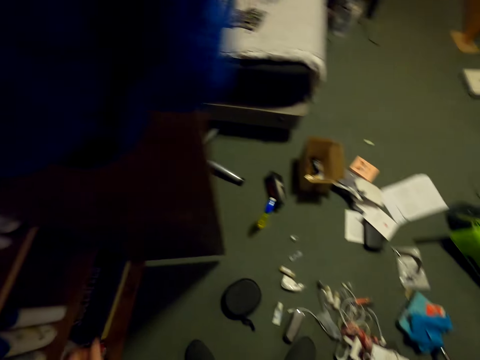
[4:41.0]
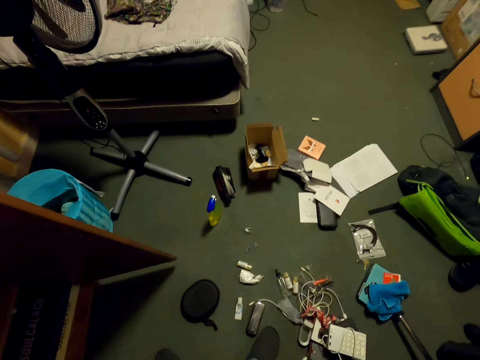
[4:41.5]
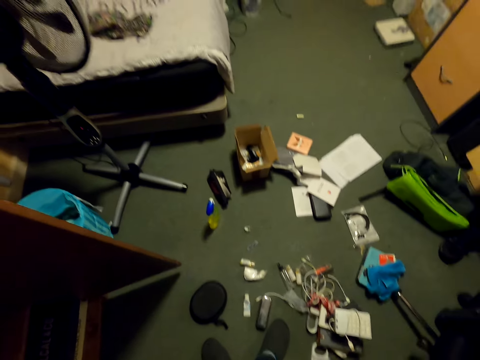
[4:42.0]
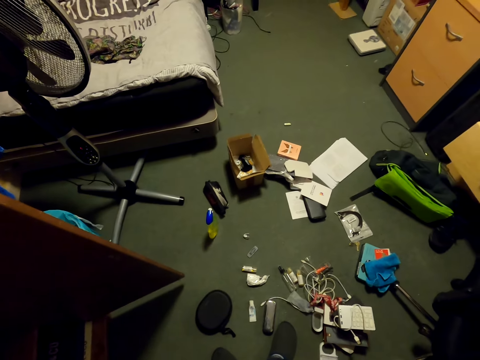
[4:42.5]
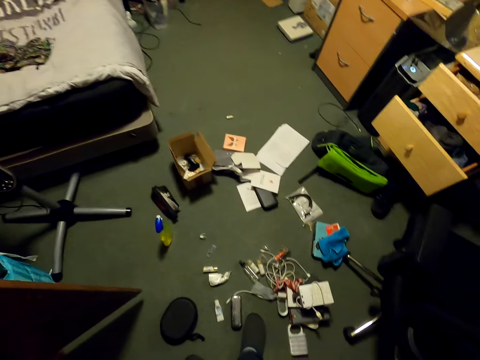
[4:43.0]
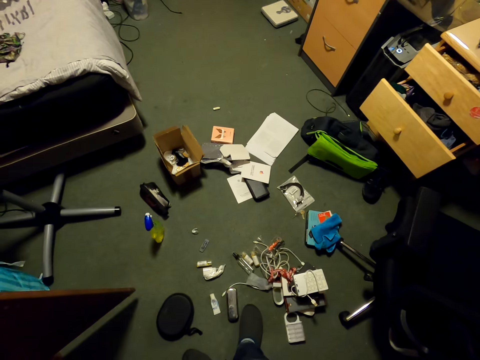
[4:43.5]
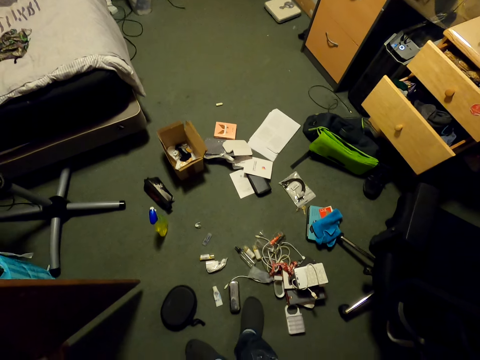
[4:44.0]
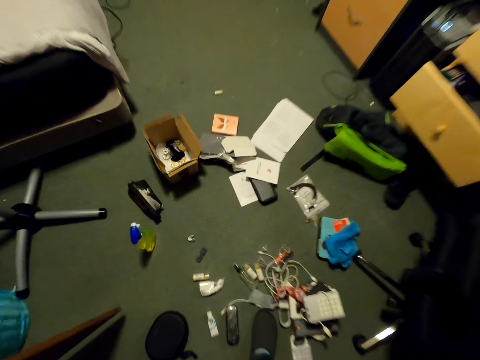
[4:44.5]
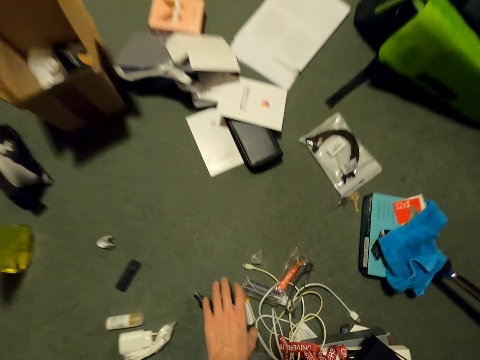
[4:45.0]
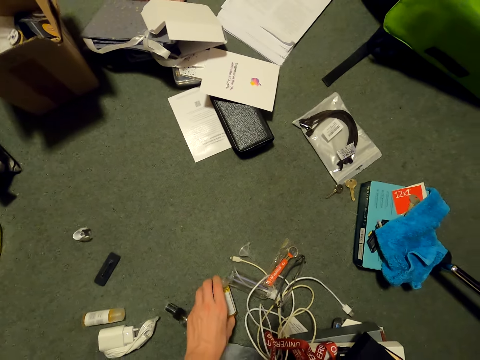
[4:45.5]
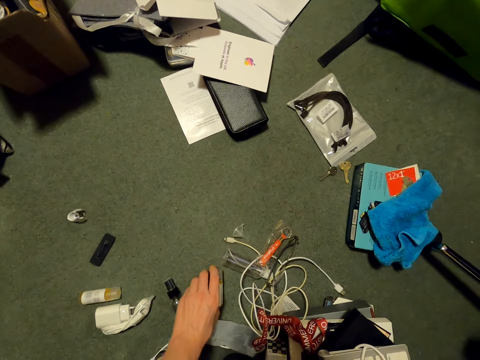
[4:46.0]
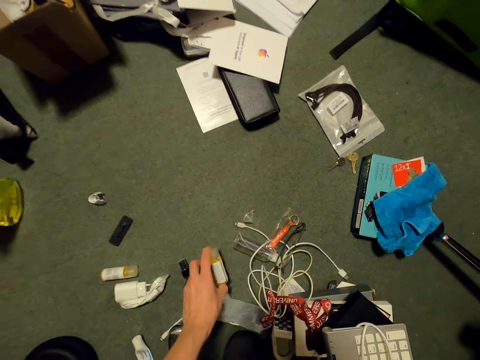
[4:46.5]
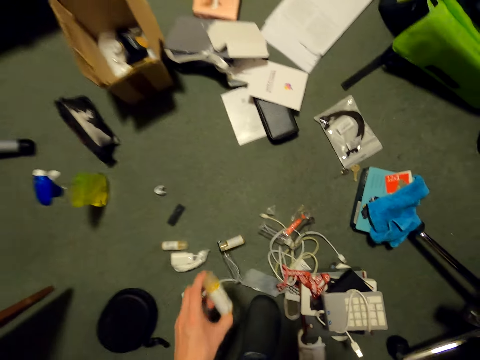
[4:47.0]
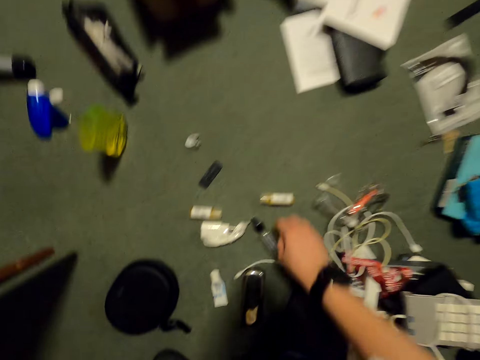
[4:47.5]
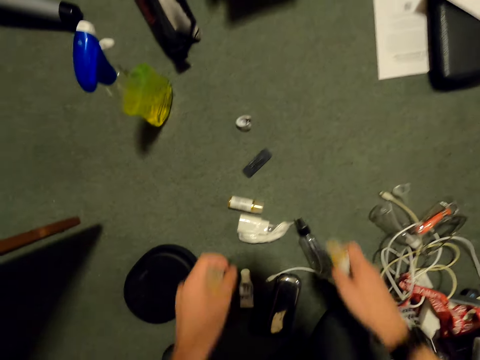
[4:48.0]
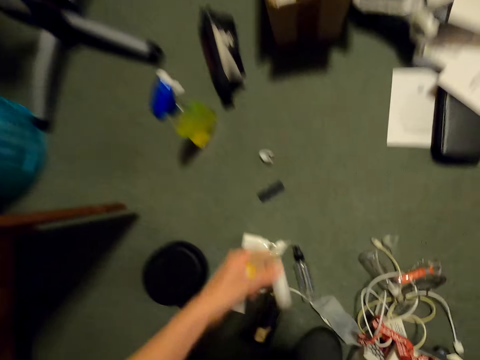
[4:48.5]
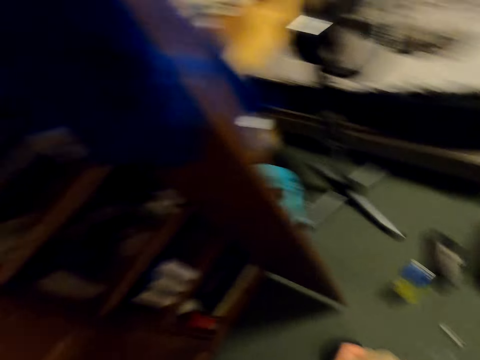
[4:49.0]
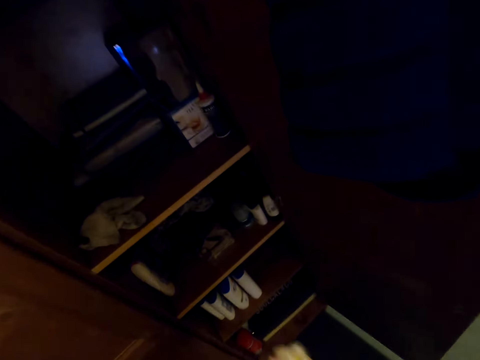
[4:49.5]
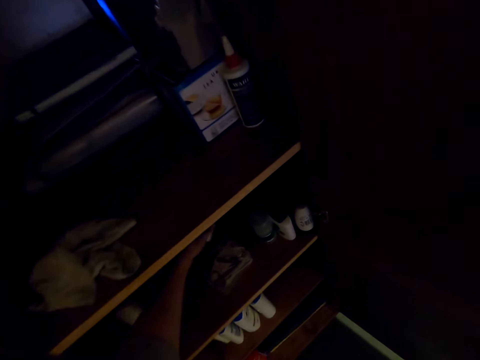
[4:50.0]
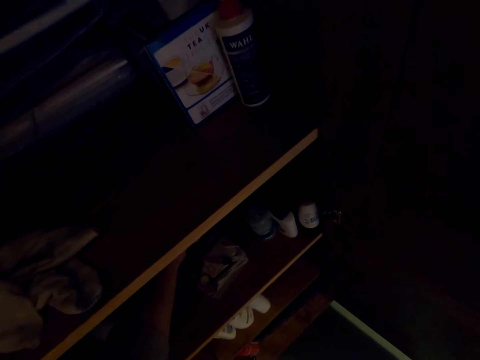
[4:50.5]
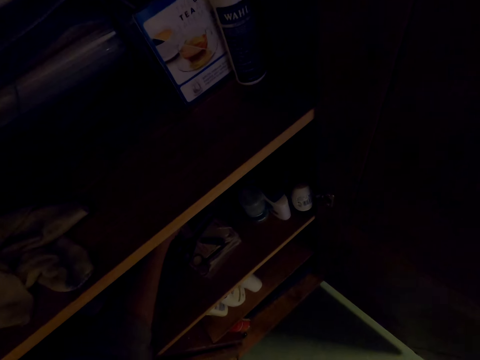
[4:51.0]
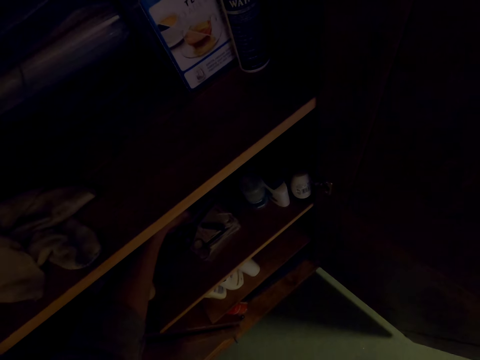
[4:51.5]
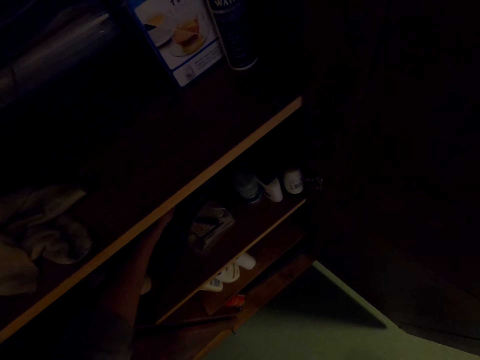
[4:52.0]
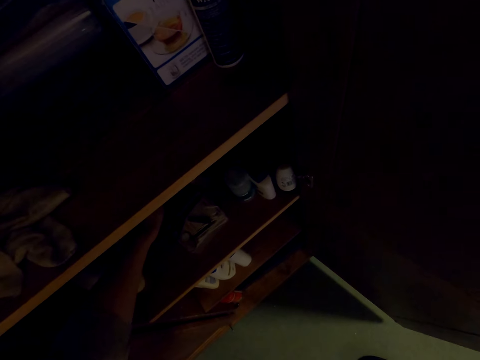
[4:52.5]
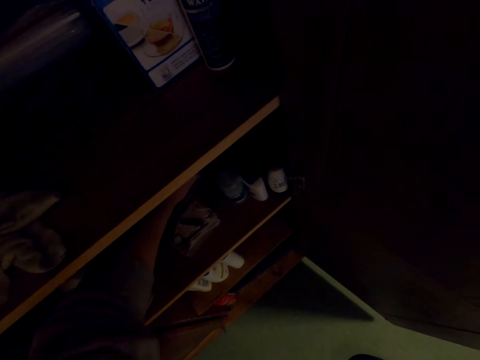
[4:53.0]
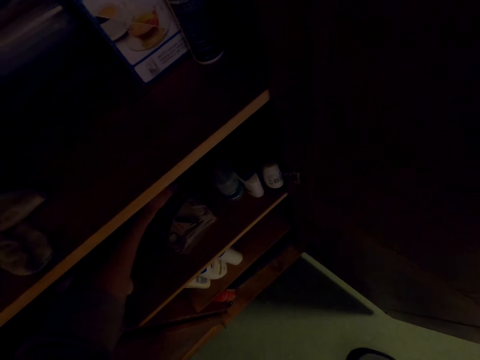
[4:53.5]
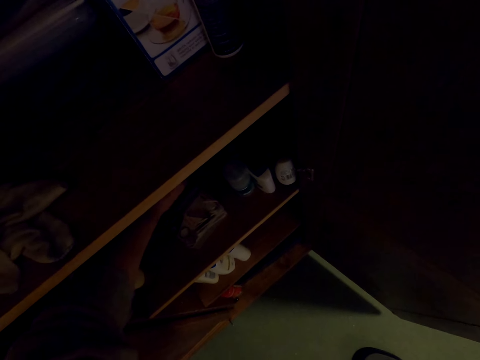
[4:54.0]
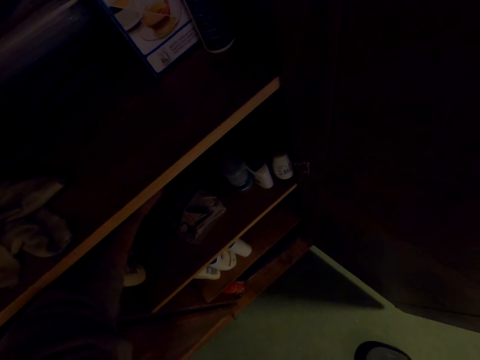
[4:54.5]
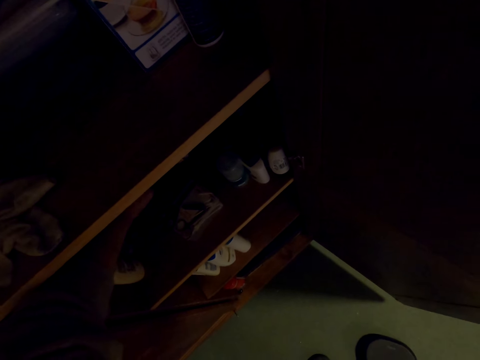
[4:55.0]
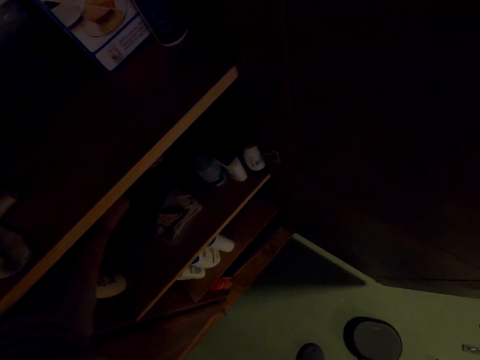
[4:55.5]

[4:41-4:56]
The camera wearer moves around. They move a card. They pick the card from the floor with both hands. They pick a small card. They place an object in the cupboard with the left hand. They adjust a shelf.

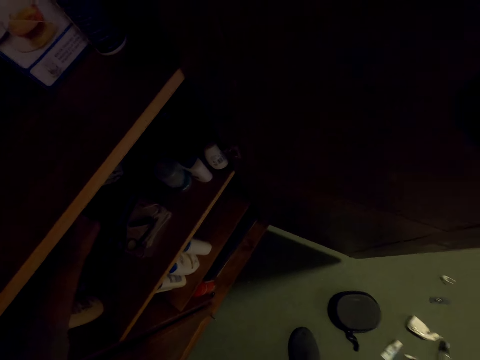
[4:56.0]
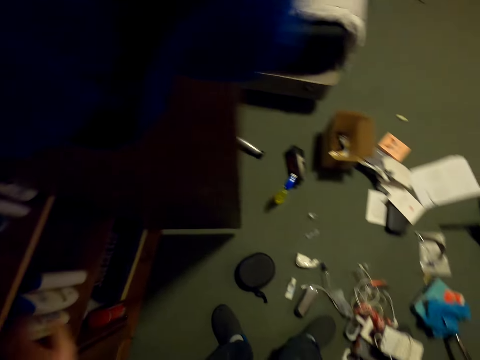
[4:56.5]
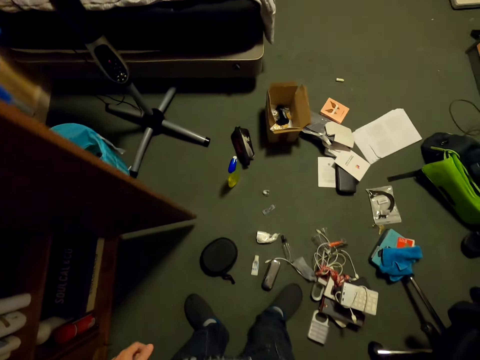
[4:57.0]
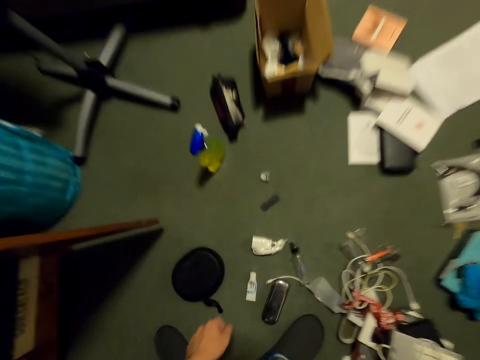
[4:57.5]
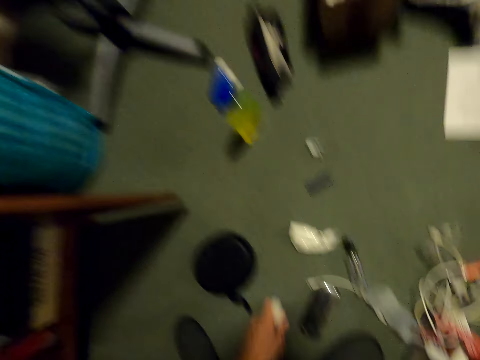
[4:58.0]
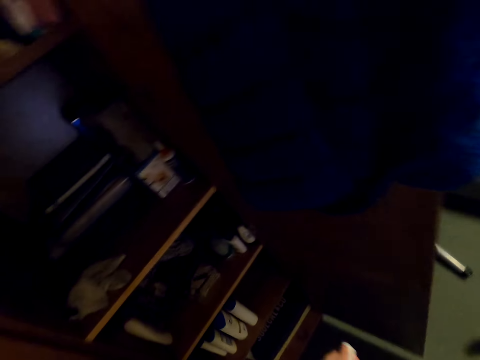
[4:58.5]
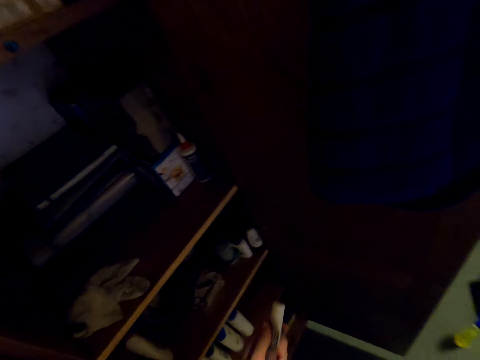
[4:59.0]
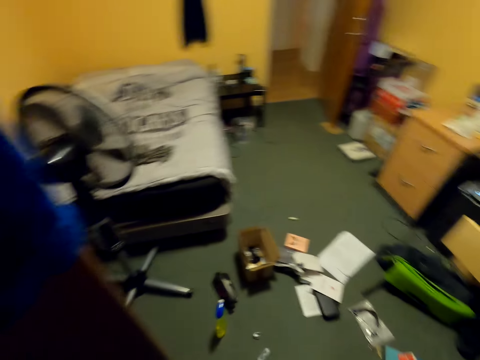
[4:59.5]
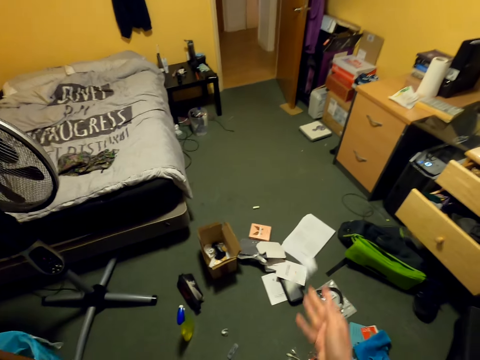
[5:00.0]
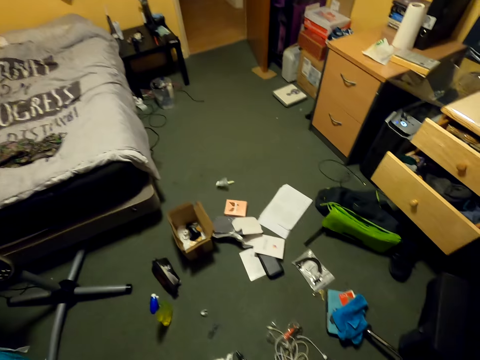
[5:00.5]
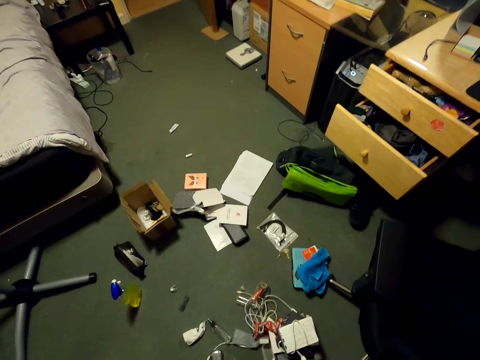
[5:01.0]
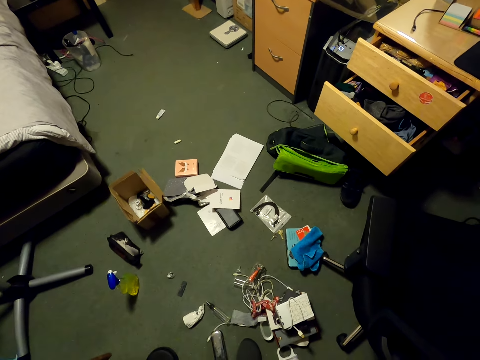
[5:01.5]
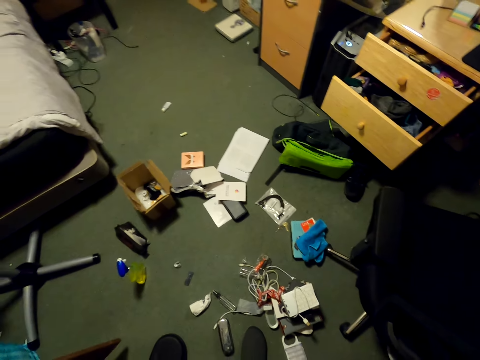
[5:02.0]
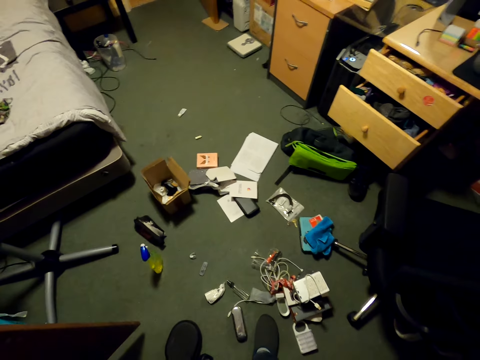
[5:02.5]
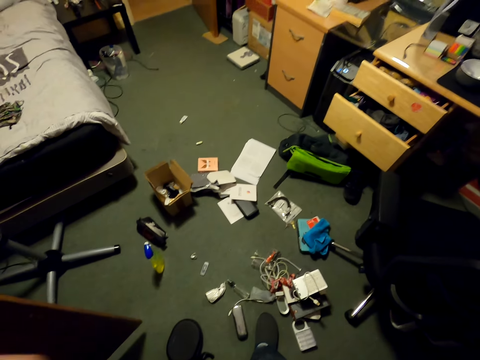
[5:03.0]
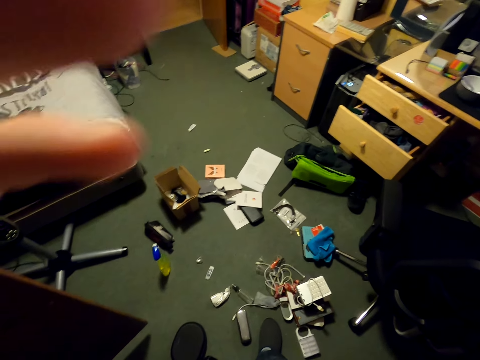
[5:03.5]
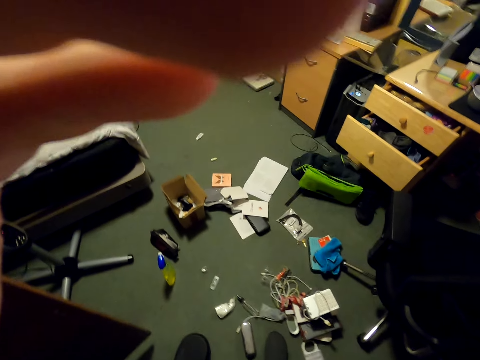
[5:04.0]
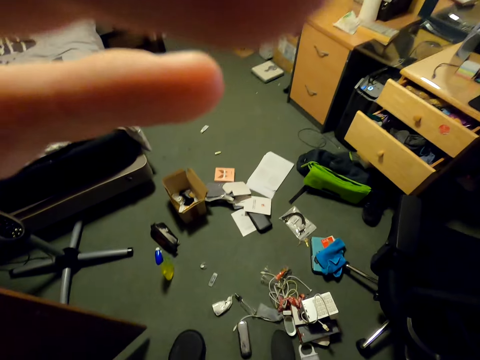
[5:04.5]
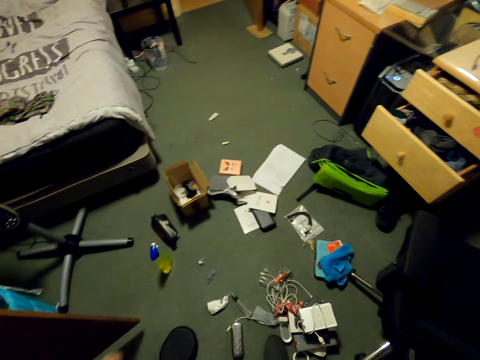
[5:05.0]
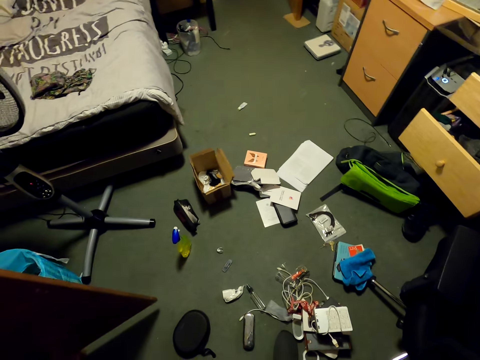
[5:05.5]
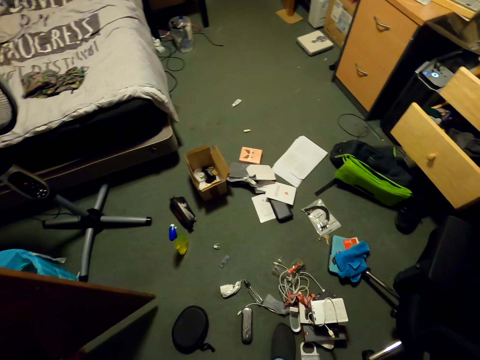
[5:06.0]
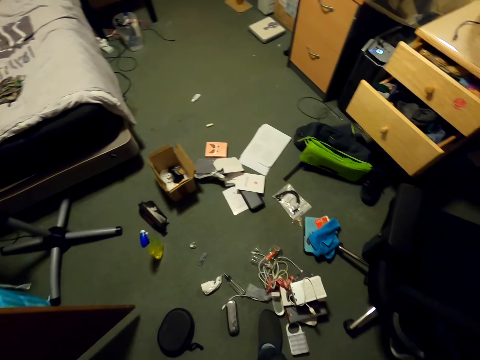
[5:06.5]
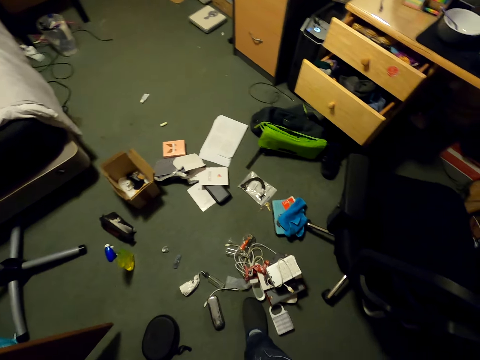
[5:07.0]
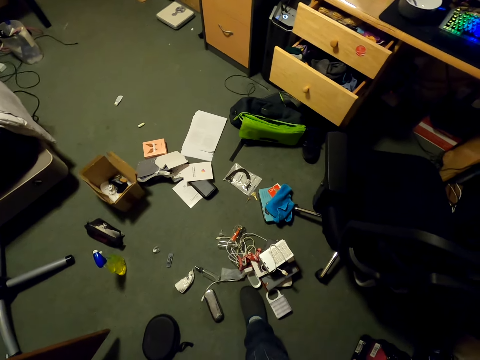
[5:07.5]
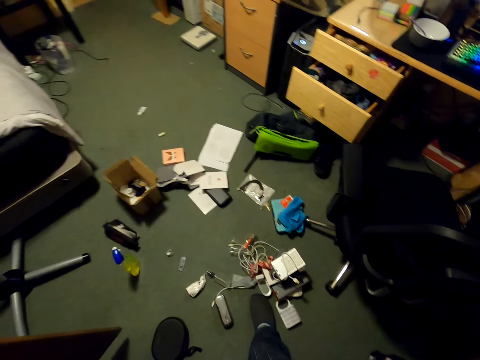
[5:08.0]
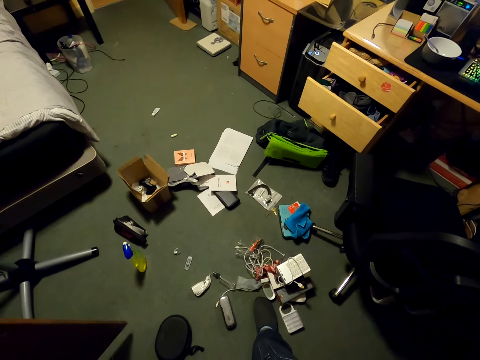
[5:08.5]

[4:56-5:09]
The camera wearer moves. They pick a bottle from the floor with the left hand. They put a container on a shelf. They throw the bottle to the floor with the left hand. They raise the left hand to the camera and withdraw the left hand from the camera.
